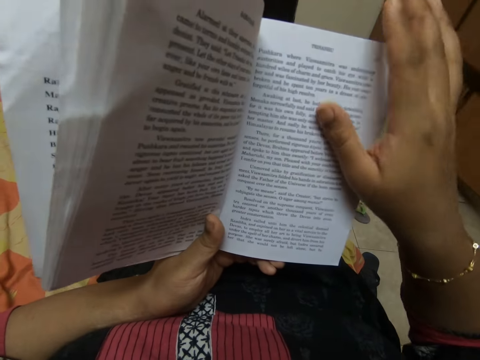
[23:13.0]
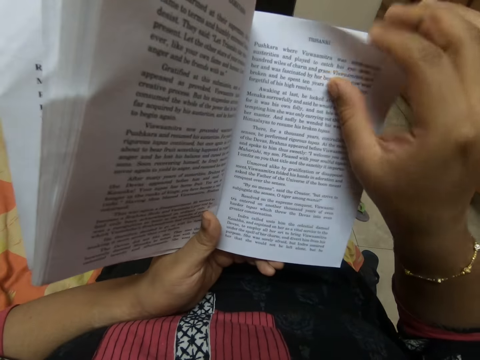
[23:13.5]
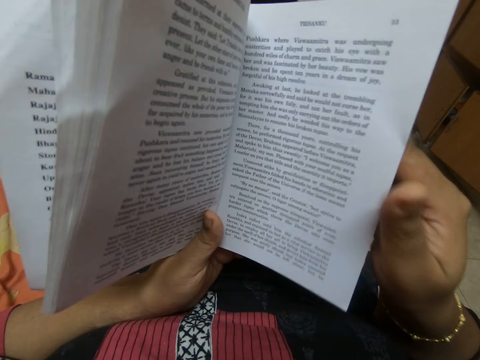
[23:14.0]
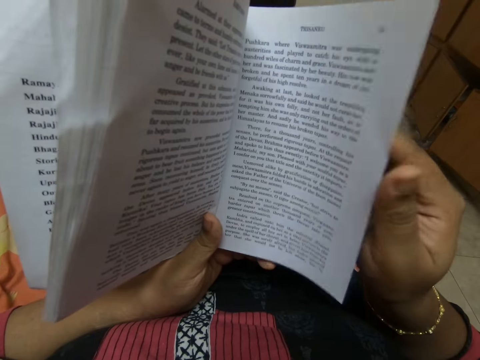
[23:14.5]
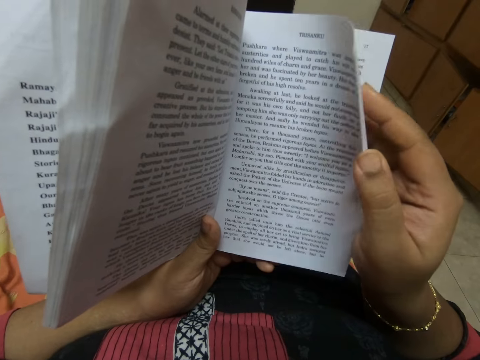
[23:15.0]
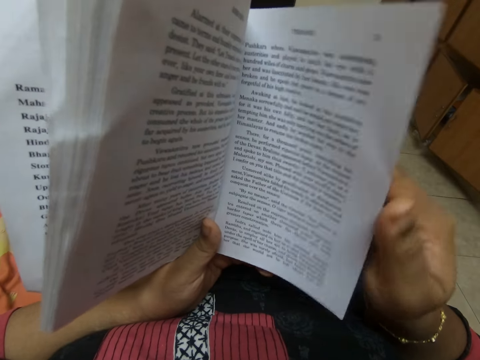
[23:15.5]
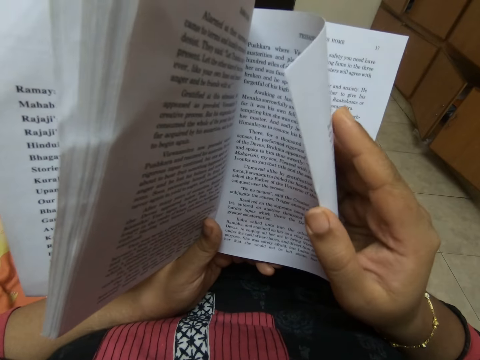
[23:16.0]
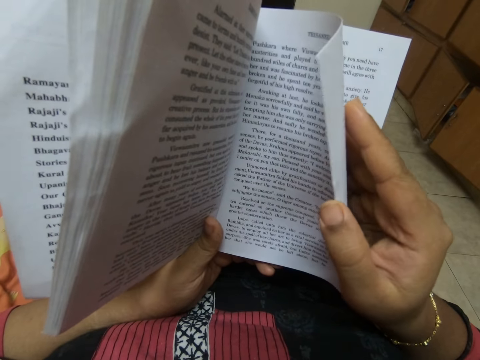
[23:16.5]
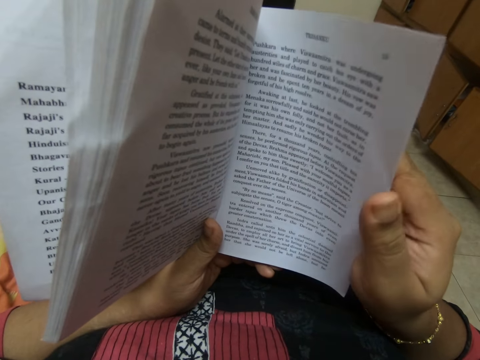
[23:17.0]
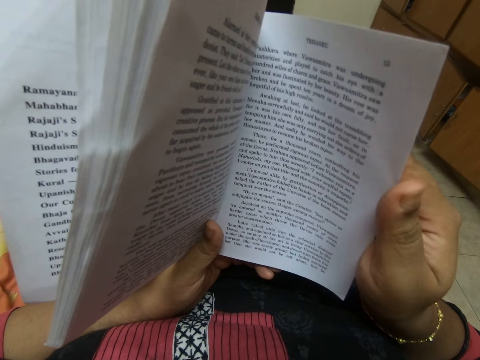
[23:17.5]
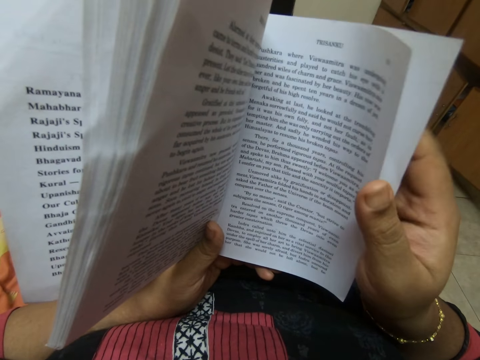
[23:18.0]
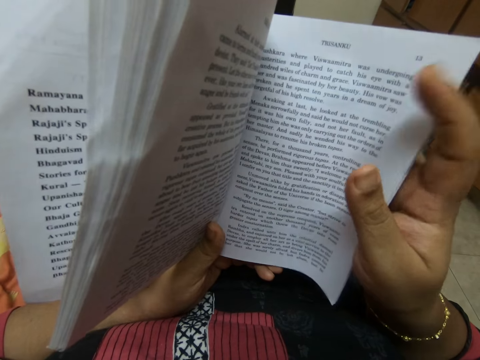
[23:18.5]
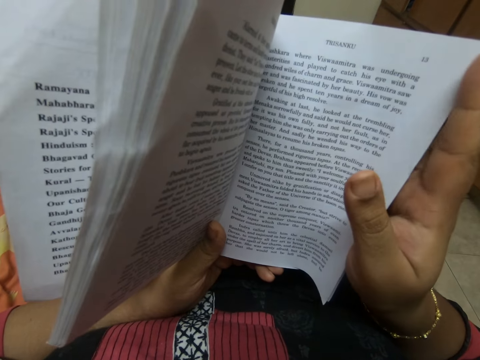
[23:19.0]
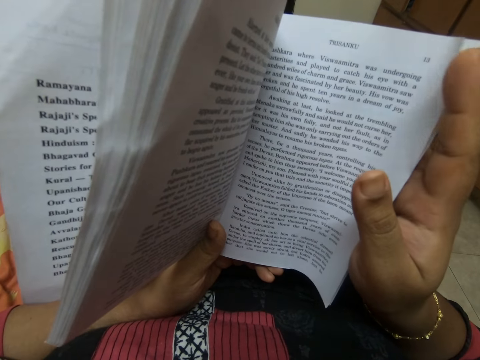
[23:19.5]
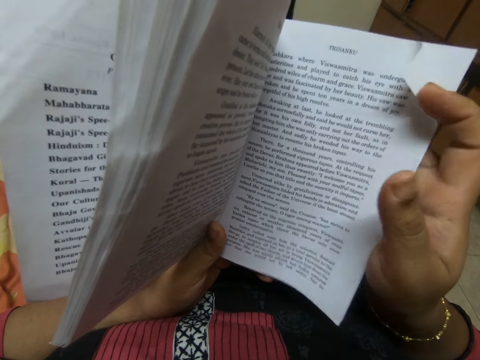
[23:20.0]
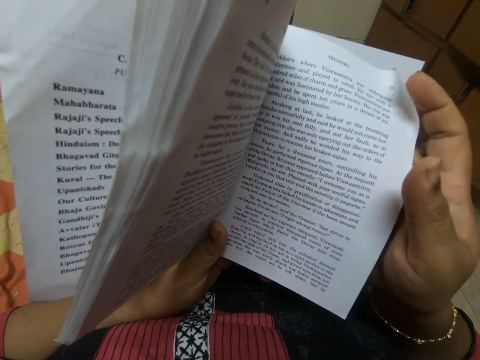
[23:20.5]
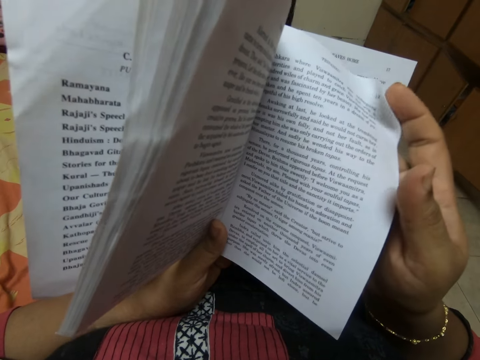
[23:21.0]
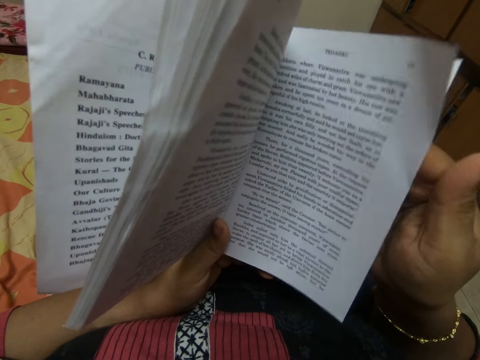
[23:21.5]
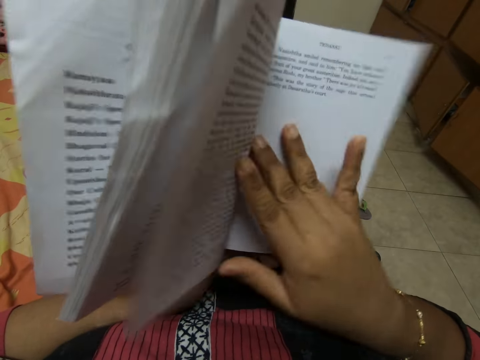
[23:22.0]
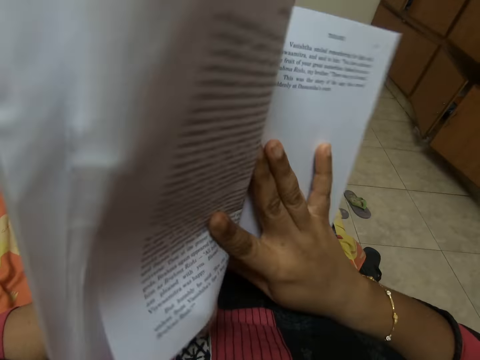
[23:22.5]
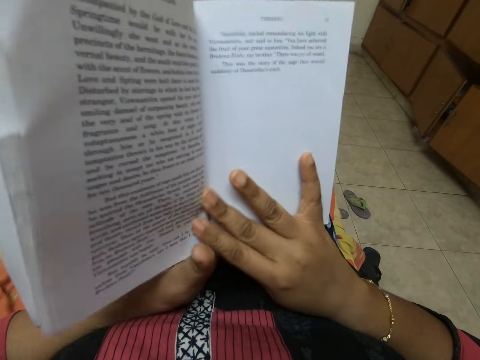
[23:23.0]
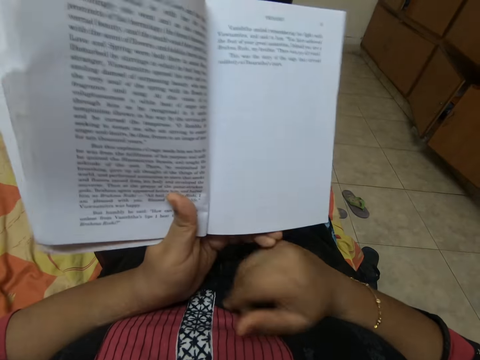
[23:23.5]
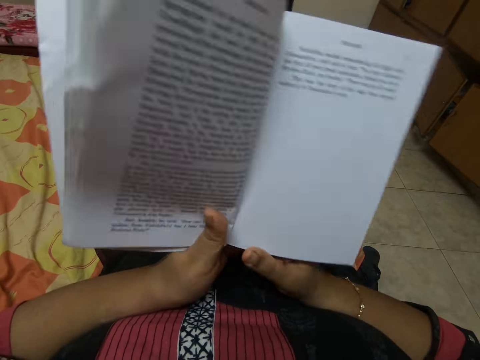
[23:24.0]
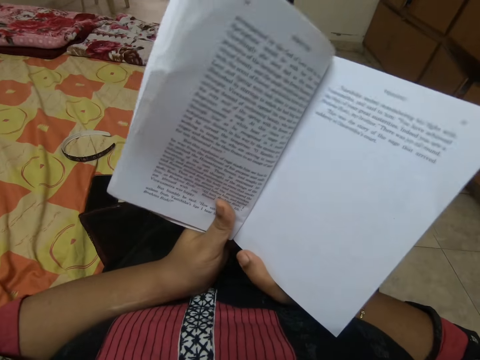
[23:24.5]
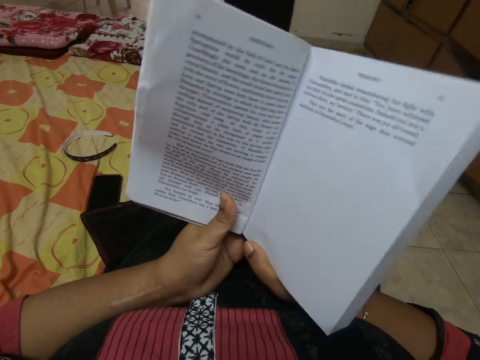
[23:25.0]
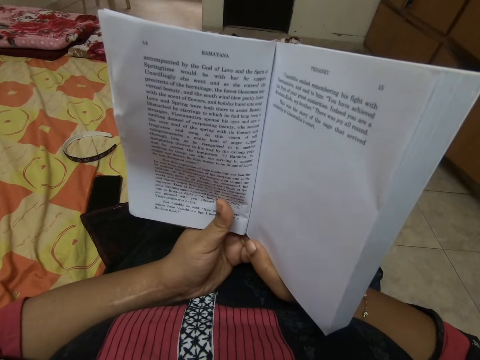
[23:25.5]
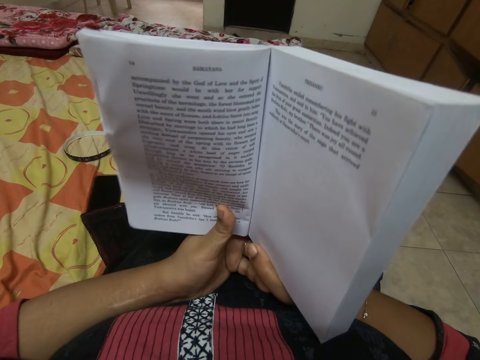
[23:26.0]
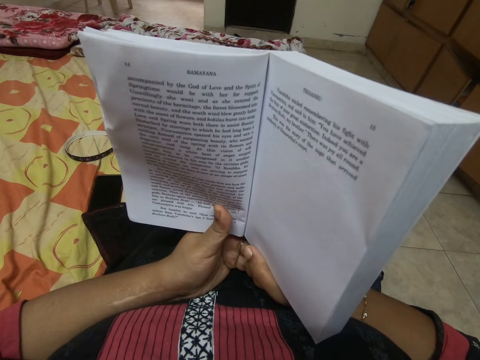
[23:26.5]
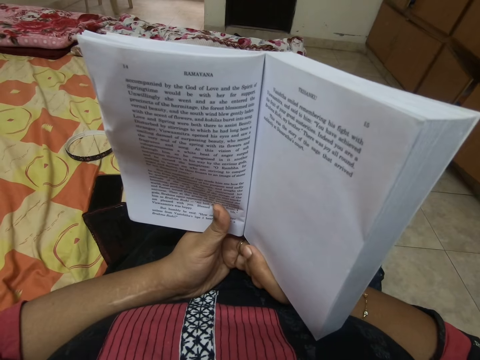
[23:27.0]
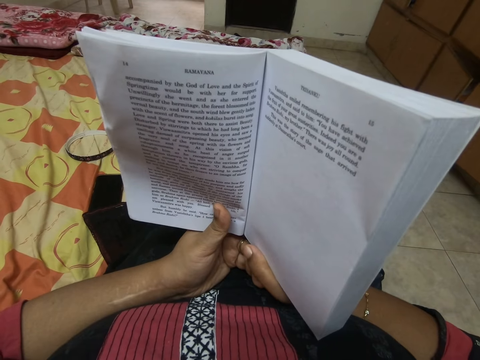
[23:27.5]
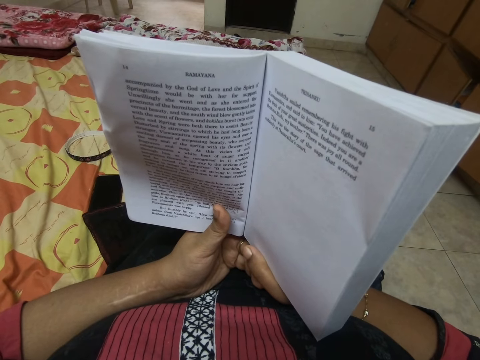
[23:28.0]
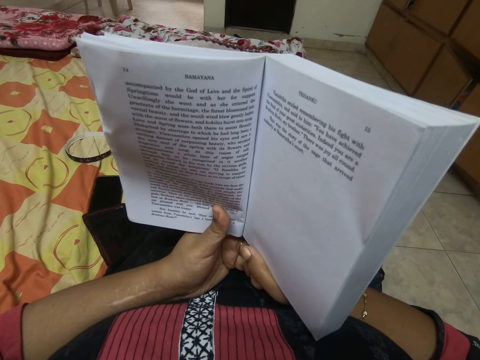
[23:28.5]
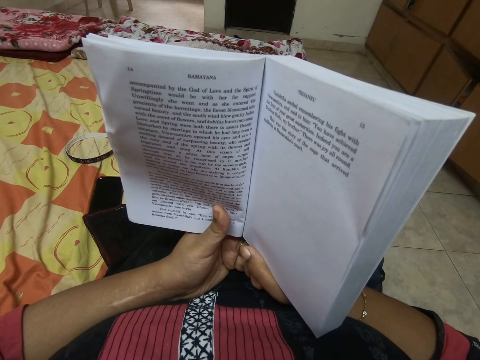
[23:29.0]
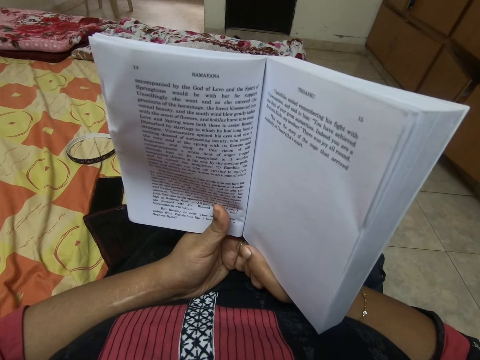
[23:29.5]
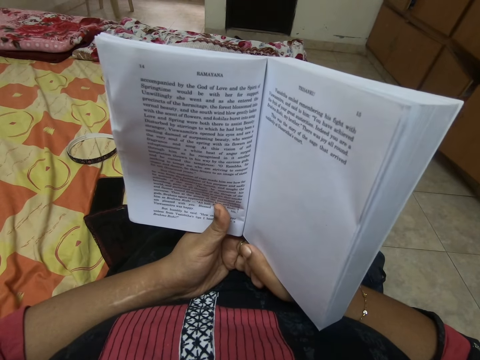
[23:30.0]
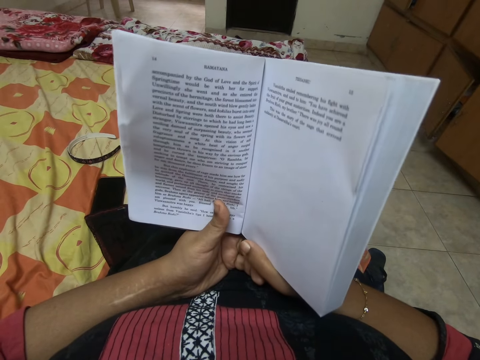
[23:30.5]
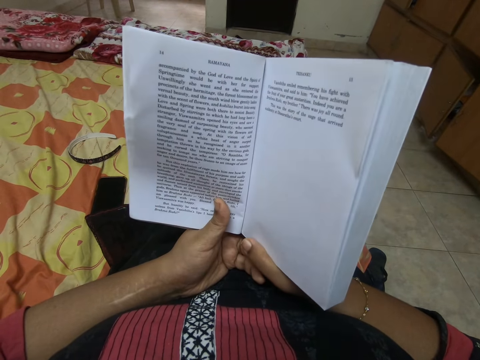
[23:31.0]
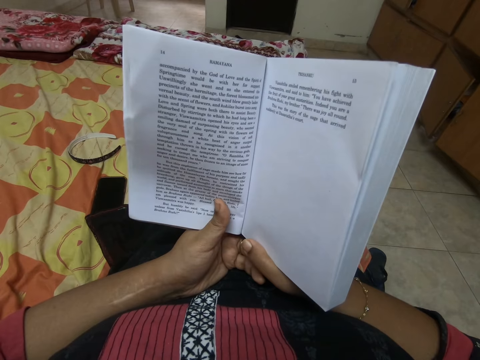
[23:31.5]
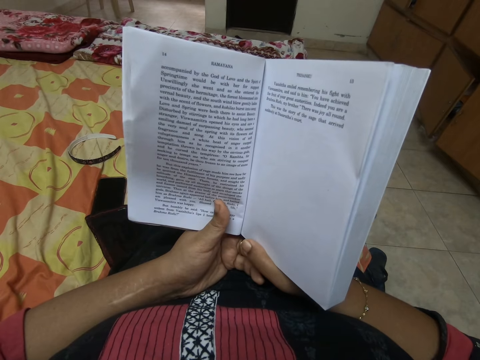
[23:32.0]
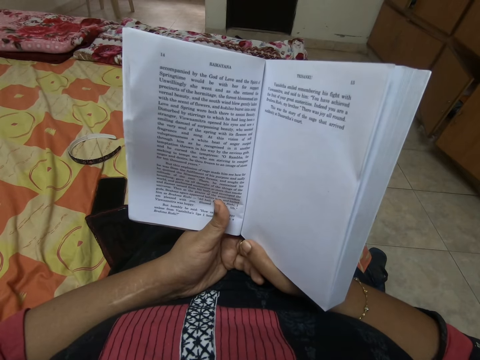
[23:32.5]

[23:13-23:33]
The camera wearer opens a page of a book. They open another page of the book. They read the book.

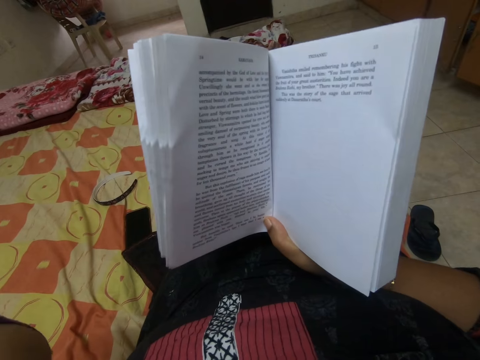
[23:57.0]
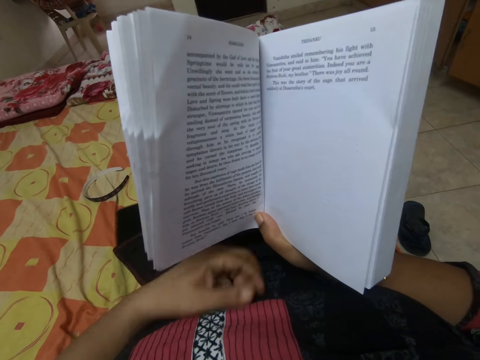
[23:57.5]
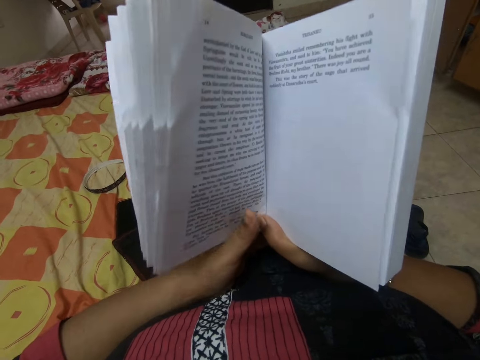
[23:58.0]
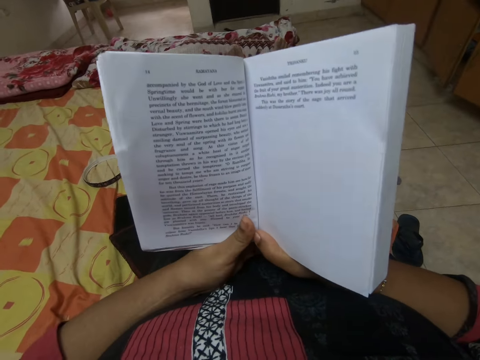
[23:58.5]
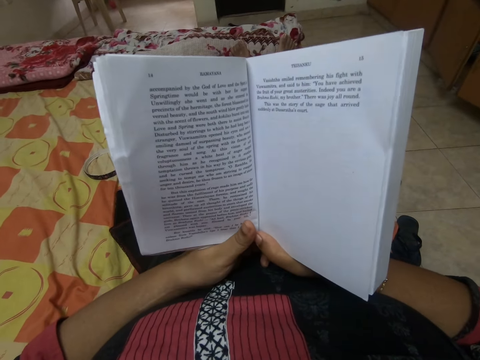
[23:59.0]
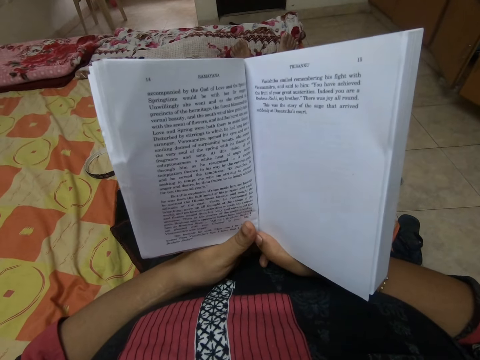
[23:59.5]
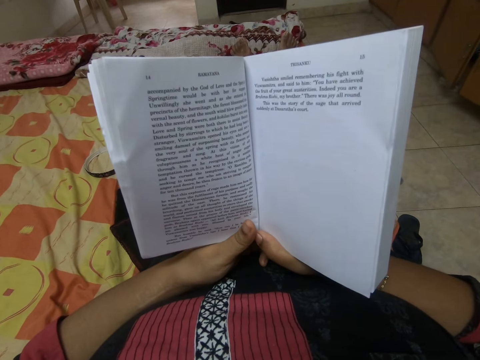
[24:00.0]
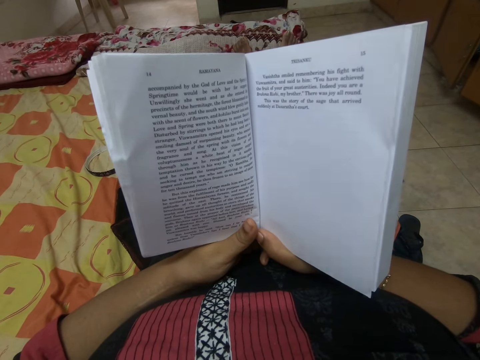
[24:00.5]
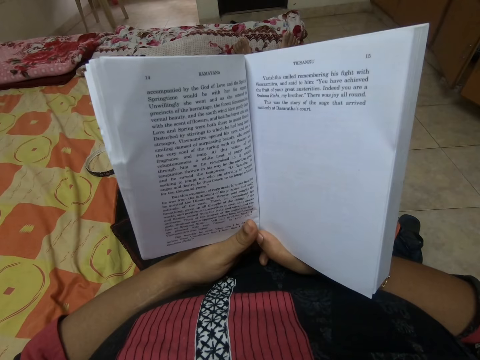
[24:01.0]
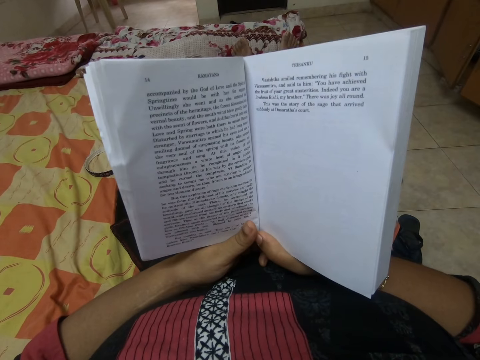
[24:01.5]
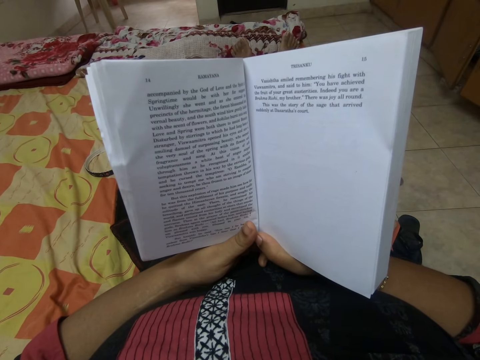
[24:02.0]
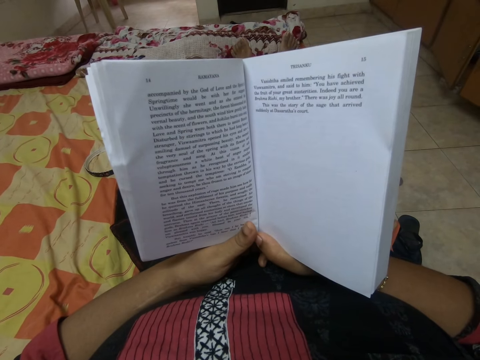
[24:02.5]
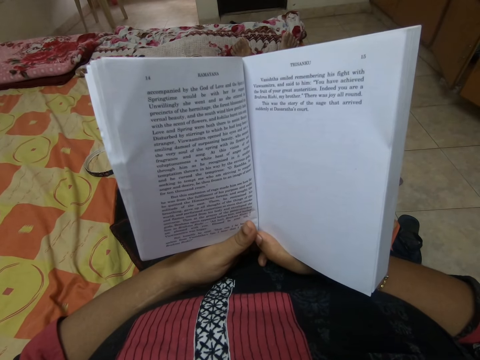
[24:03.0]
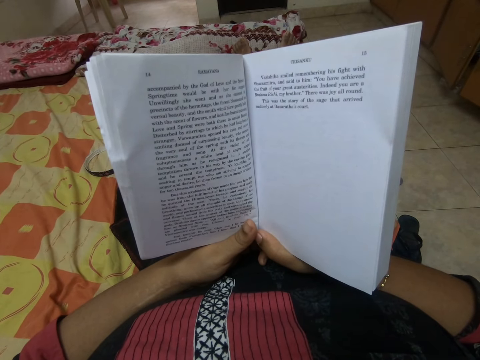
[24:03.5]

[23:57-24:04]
The camera wearer holds a book.
